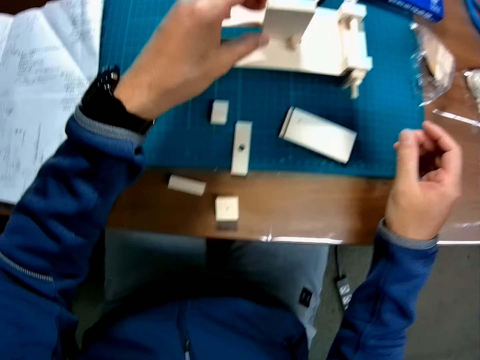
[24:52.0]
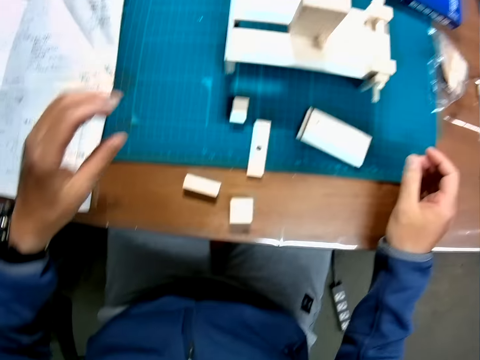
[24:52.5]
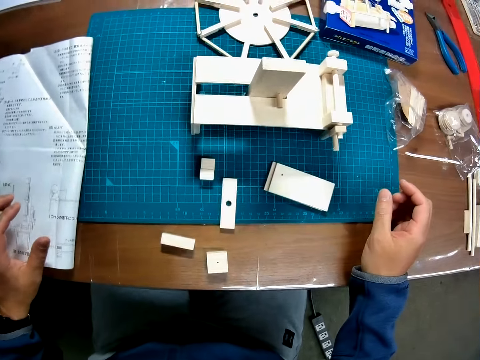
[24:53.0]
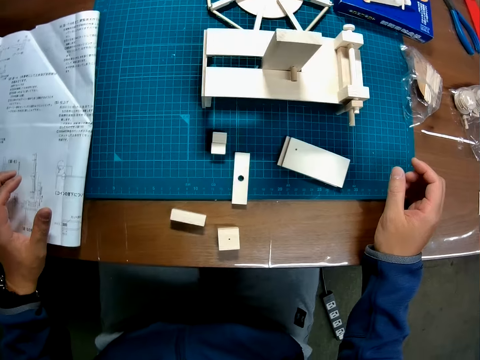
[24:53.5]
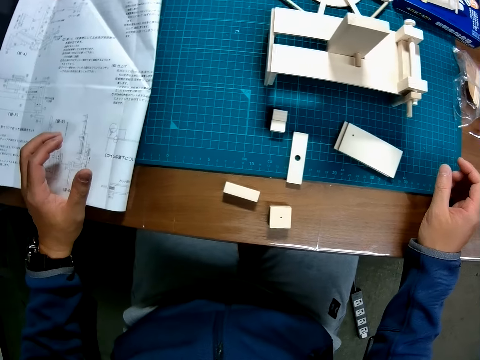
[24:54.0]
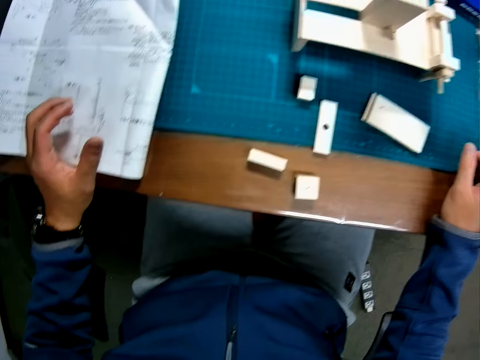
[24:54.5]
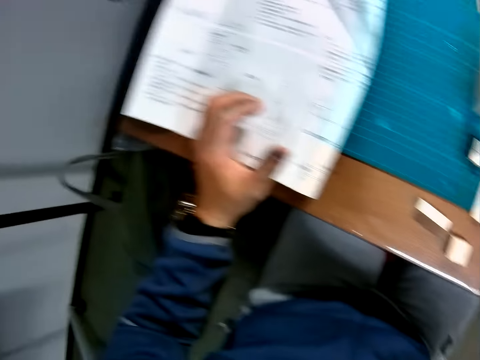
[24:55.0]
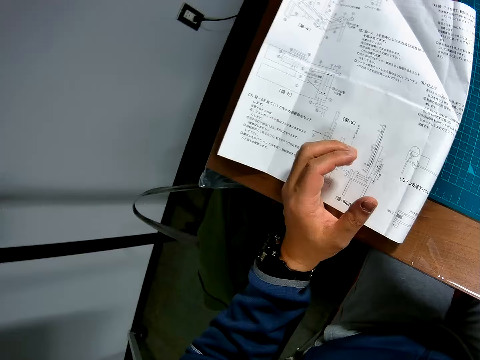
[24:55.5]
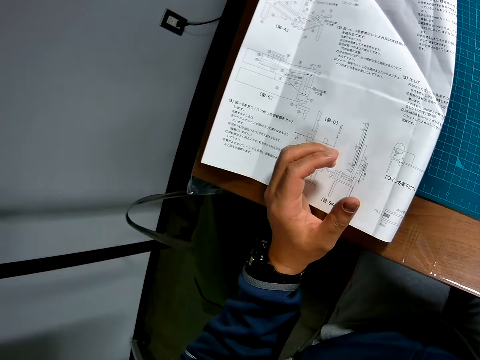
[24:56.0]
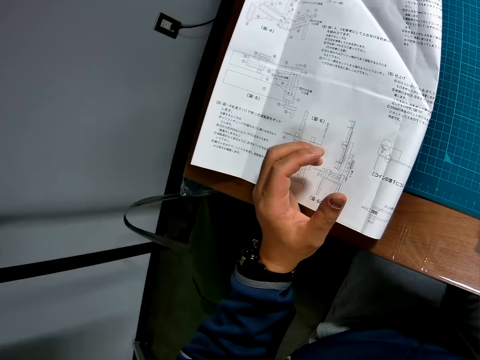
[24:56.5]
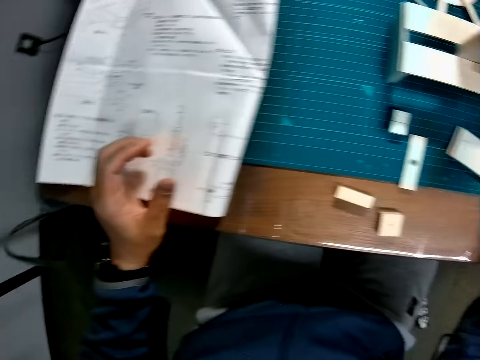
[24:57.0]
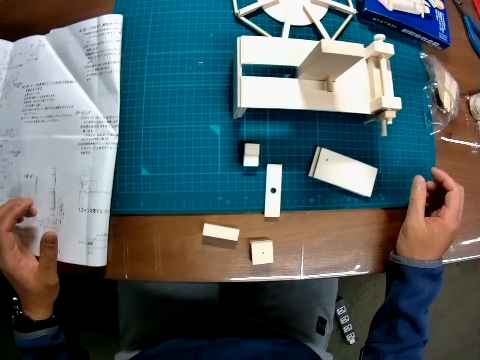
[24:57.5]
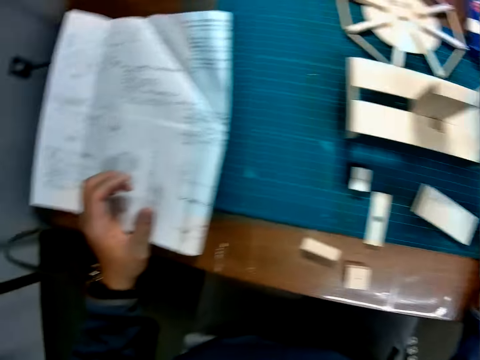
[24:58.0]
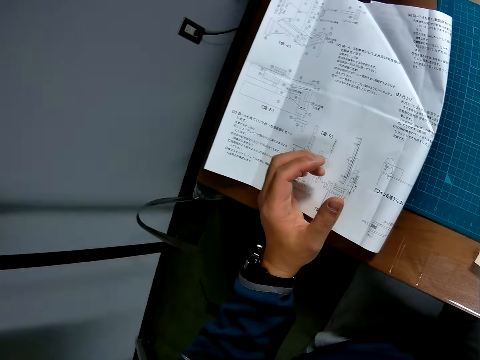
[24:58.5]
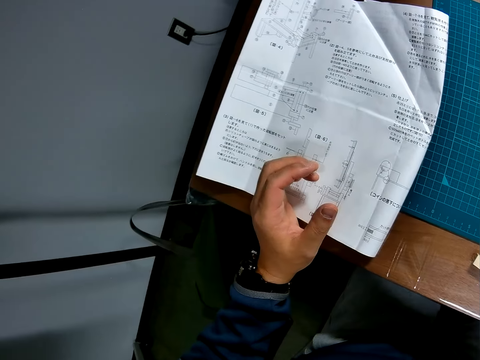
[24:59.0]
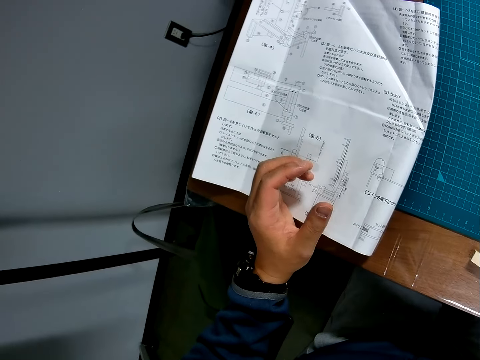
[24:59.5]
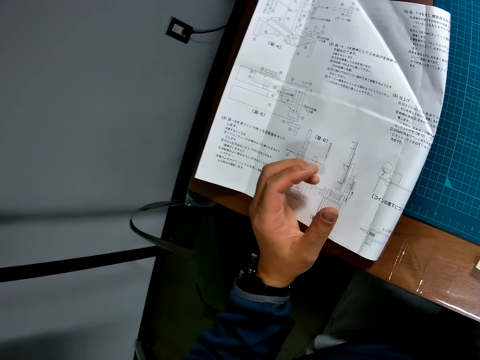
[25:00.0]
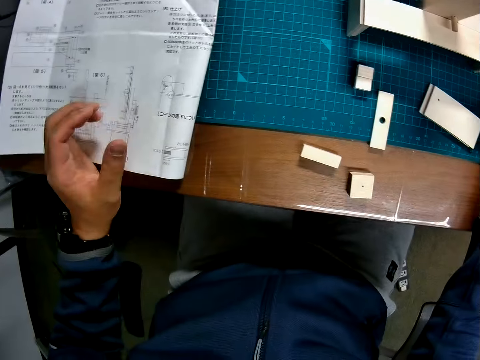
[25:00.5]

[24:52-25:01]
The camera wearer reads the instruction manual.
